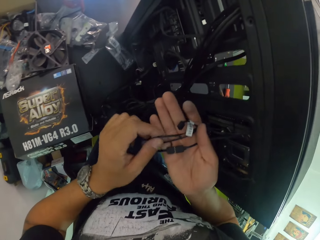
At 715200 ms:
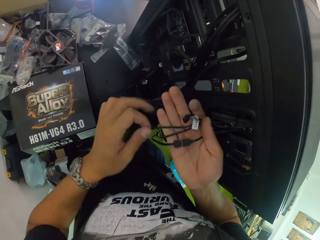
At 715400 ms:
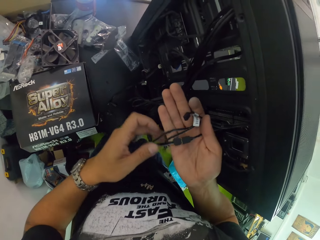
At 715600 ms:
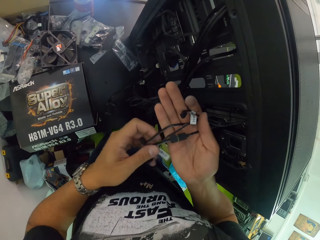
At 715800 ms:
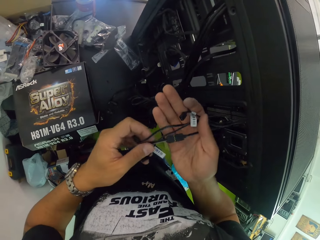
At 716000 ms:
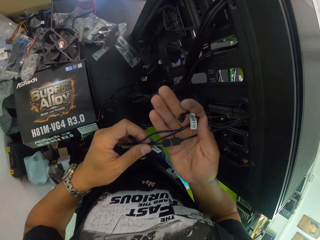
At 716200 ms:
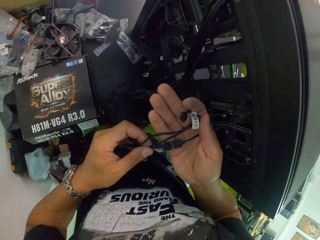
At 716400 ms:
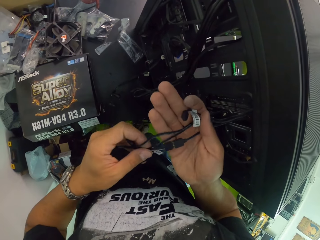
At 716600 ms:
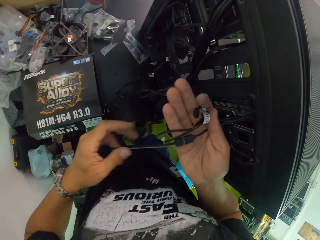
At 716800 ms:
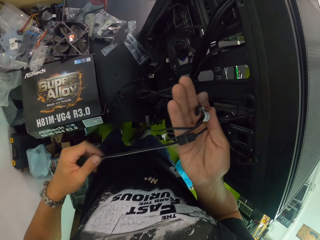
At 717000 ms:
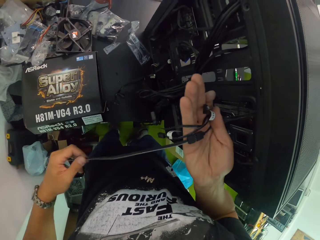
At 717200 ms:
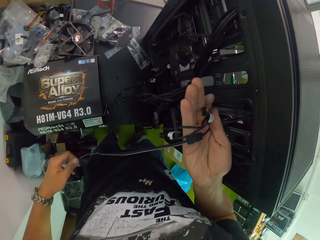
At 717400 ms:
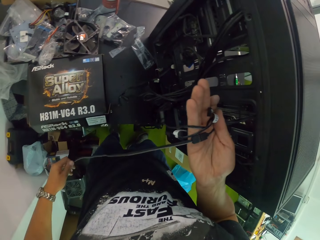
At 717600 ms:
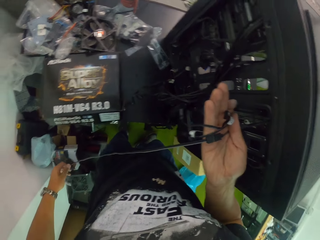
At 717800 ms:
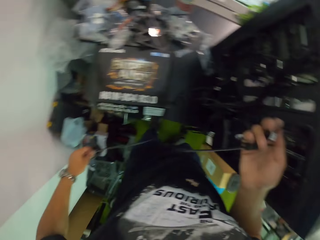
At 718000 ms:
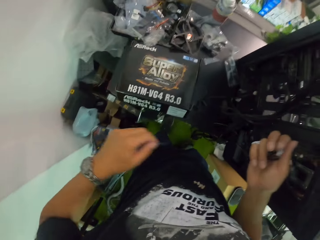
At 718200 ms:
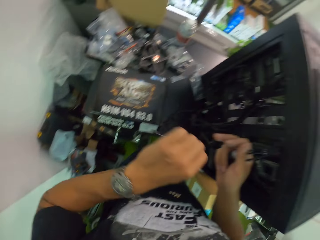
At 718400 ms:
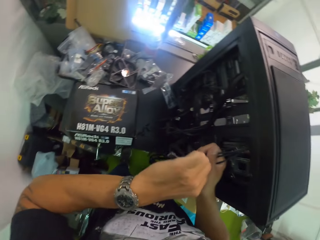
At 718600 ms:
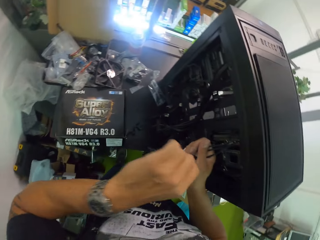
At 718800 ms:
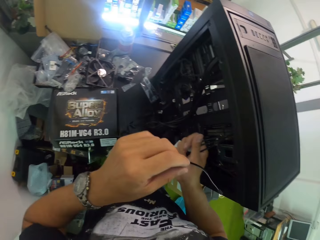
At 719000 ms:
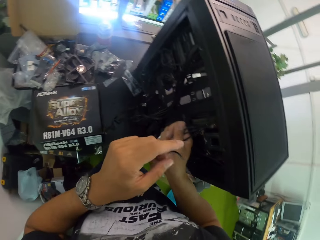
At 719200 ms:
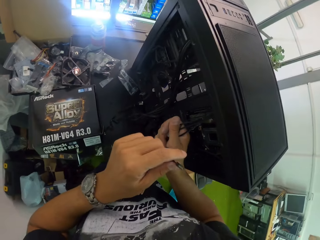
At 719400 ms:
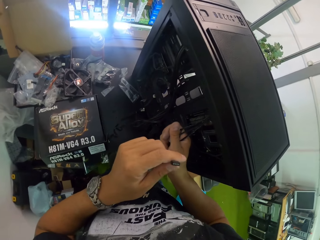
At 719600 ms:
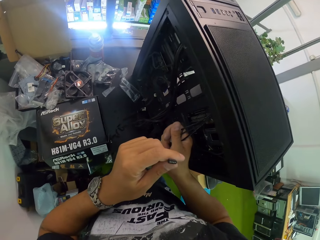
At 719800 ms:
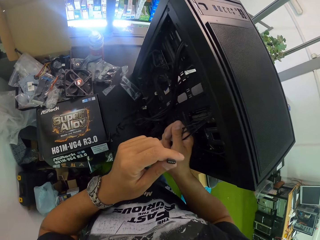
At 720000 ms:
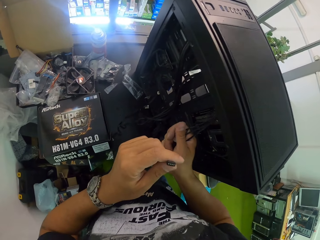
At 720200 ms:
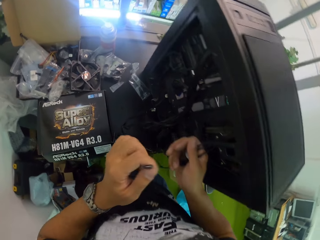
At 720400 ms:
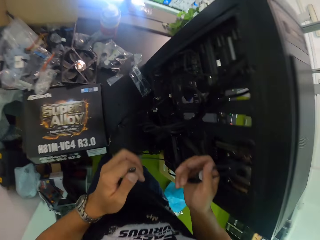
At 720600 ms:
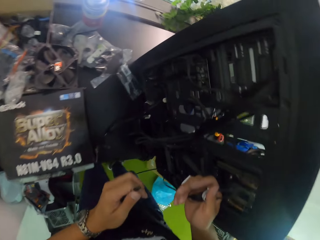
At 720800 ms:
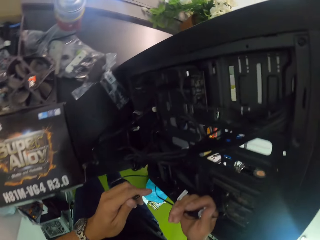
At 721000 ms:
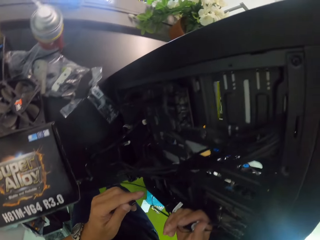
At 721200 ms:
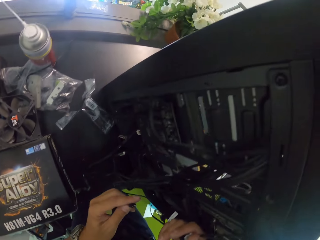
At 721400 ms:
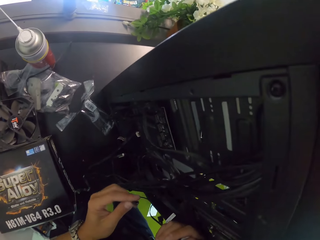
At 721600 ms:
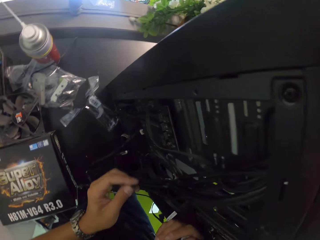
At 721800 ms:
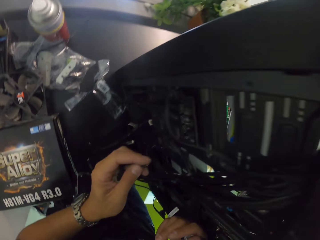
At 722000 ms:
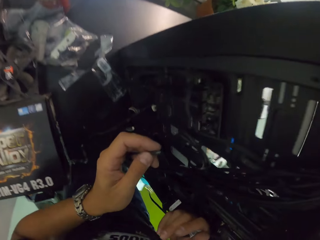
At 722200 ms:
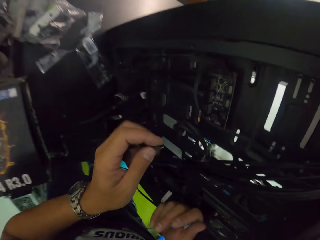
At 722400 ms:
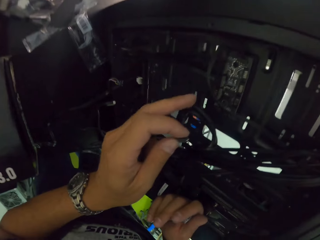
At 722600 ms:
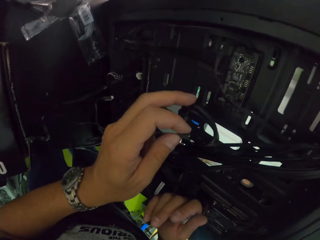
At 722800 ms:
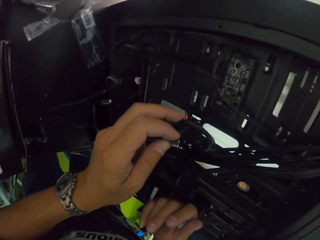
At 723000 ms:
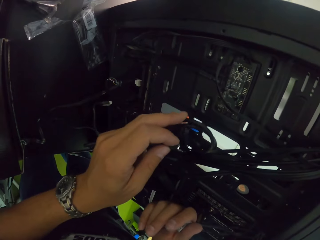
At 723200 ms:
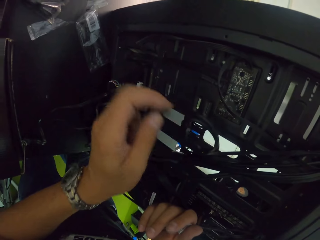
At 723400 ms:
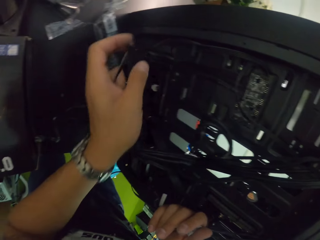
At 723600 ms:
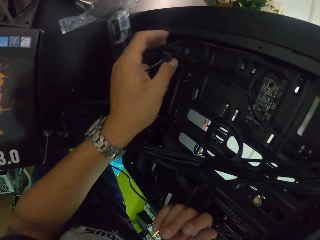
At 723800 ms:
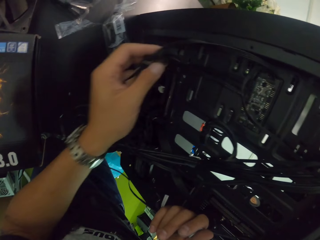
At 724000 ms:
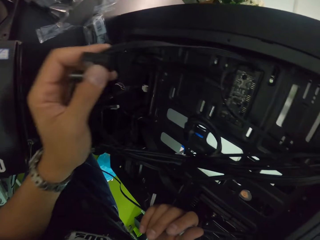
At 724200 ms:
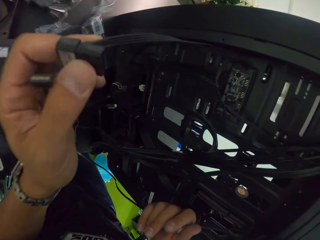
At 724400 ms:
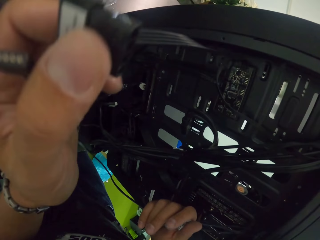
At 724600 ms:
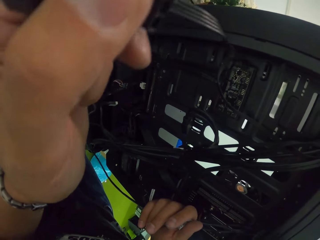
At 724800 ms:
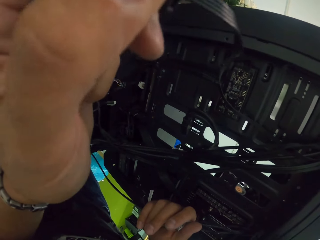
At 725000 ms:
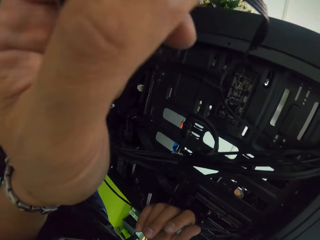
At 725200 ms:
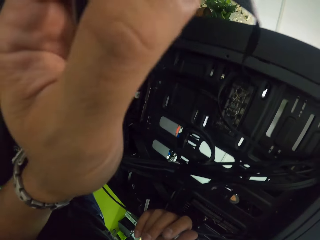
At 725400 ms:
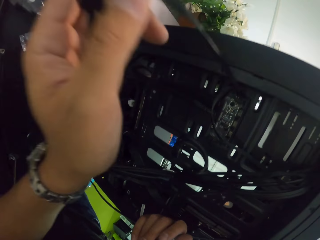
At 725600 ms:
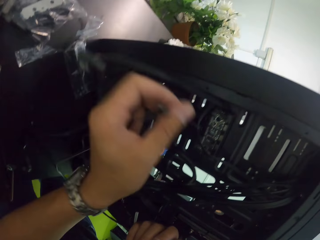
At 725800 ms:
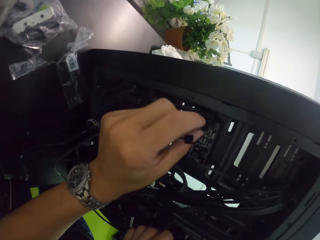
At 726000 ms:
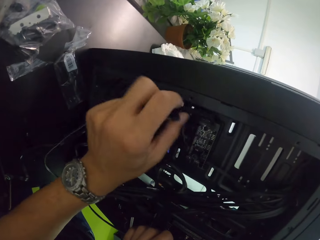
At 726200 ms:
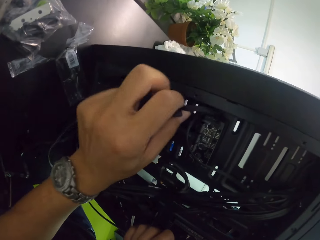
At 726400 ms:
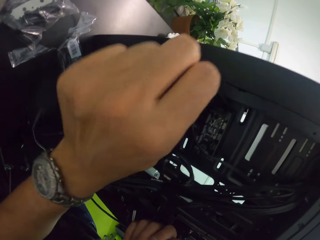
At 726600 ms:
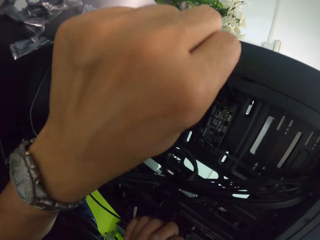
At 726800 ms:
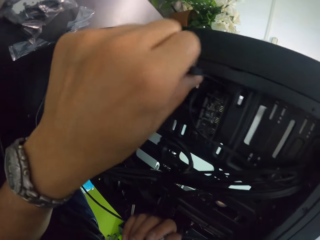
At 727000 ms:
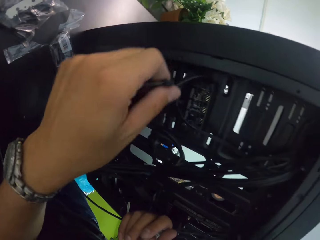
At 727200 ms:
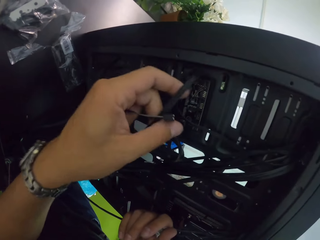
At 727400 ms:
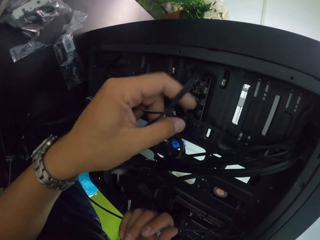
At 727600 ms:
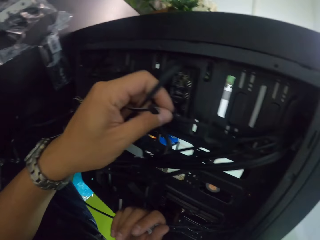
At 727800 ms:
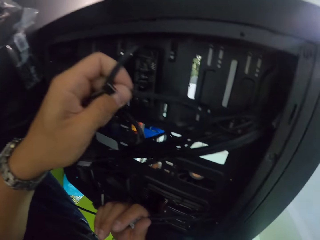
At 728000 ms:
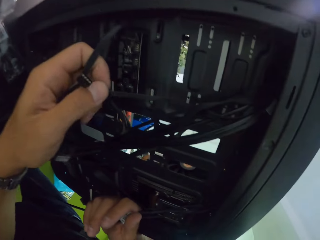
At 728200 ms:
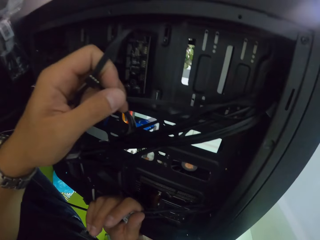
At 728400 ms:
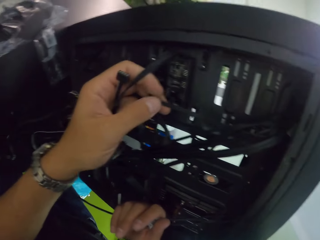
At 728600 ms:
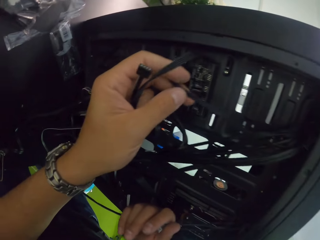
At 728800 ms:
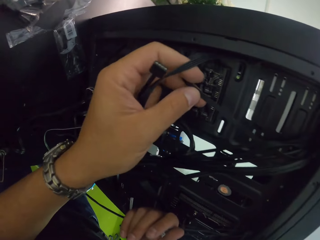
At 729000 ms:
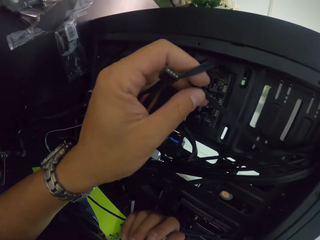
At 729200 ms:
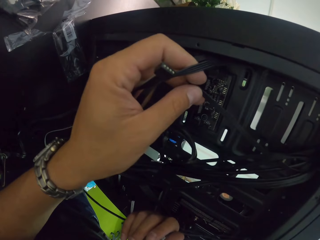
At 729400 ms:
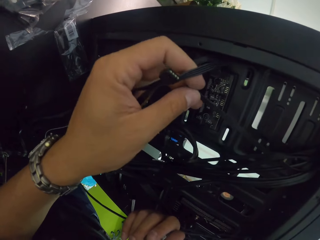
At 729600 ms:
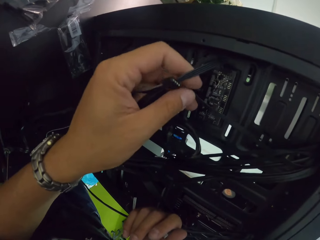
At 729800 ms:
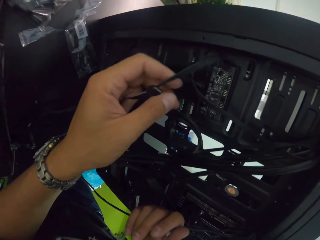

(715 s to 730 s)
The camera wearer examines the black cables in his right hand with his left hand. He touches the cables. He looks at the cable. He examines the black cables at the back of the computer case with his left hand. He holds the cable.

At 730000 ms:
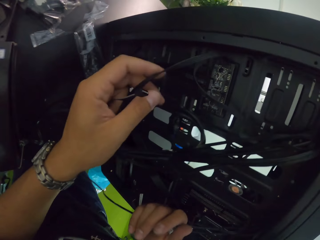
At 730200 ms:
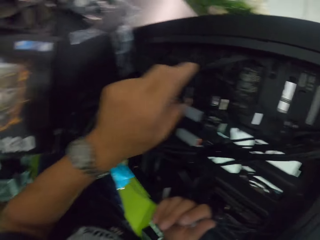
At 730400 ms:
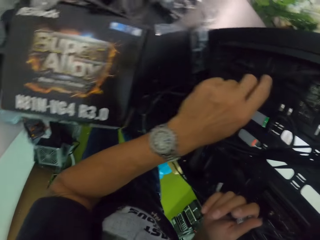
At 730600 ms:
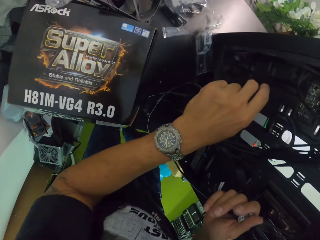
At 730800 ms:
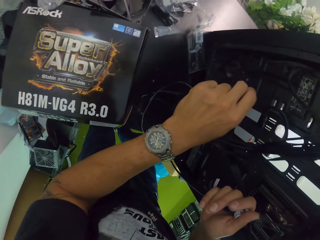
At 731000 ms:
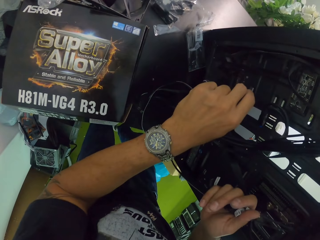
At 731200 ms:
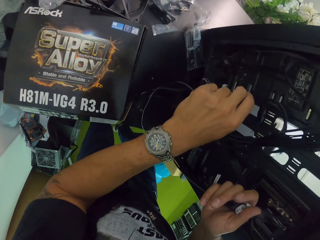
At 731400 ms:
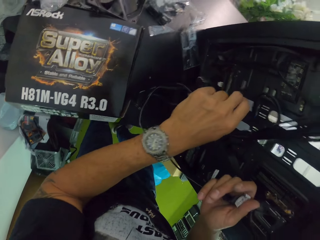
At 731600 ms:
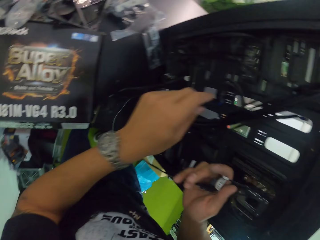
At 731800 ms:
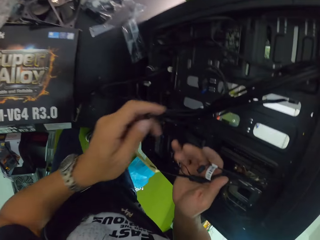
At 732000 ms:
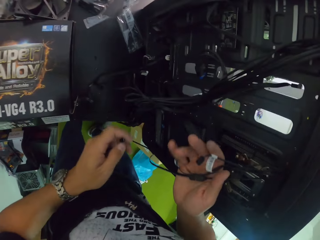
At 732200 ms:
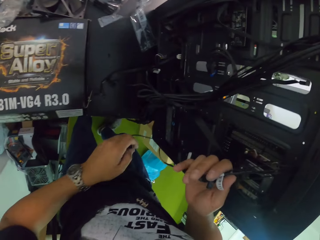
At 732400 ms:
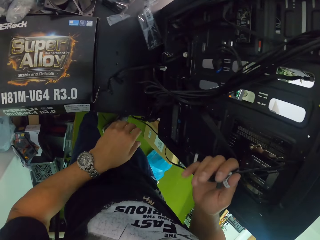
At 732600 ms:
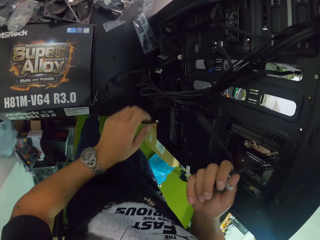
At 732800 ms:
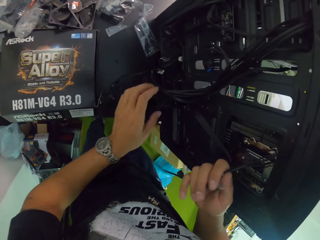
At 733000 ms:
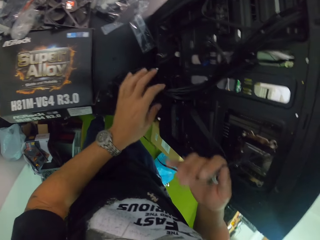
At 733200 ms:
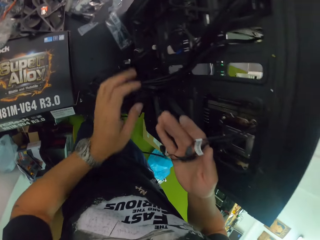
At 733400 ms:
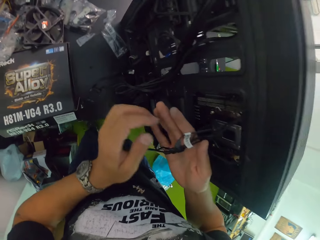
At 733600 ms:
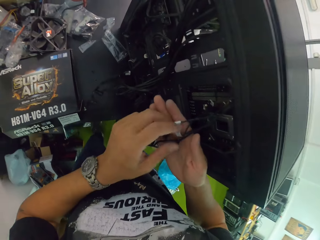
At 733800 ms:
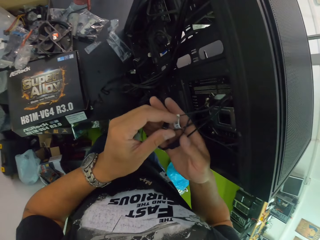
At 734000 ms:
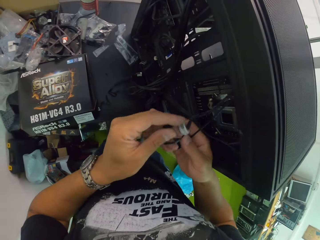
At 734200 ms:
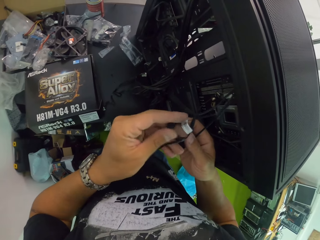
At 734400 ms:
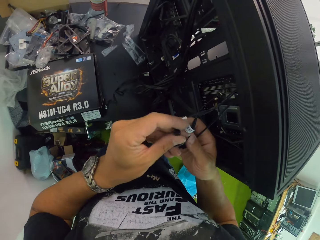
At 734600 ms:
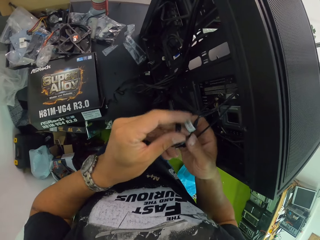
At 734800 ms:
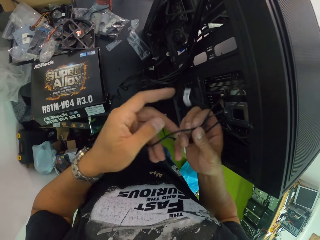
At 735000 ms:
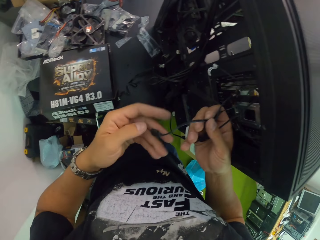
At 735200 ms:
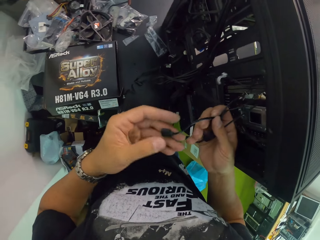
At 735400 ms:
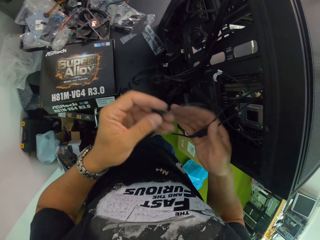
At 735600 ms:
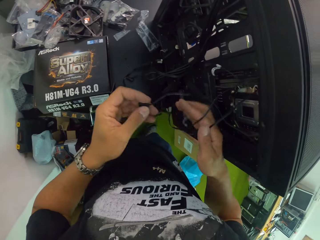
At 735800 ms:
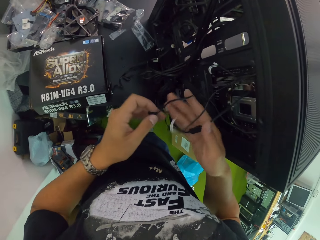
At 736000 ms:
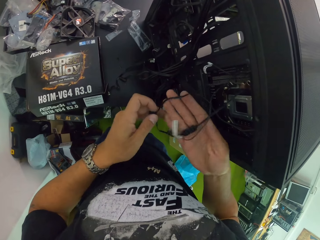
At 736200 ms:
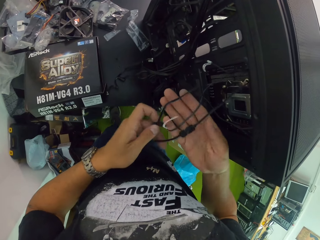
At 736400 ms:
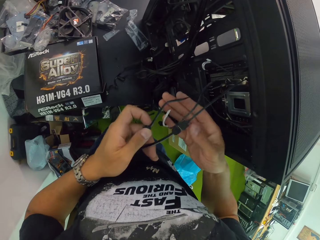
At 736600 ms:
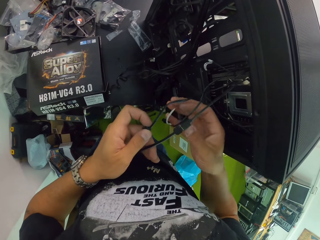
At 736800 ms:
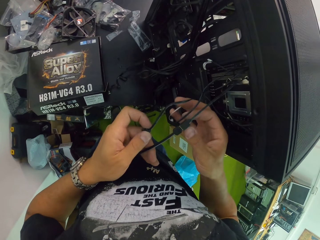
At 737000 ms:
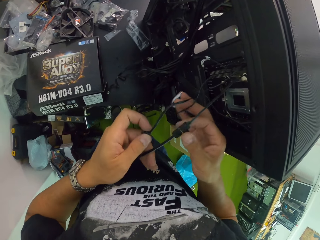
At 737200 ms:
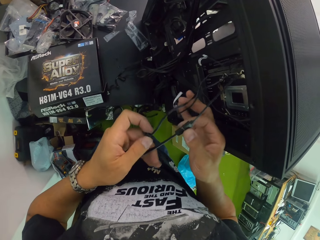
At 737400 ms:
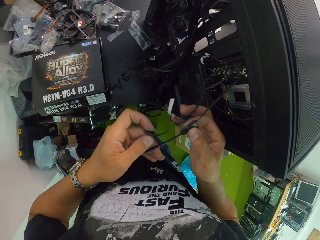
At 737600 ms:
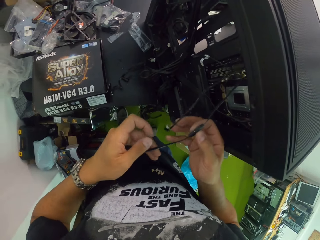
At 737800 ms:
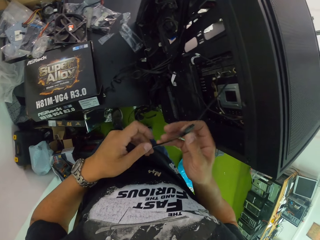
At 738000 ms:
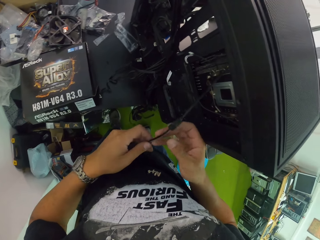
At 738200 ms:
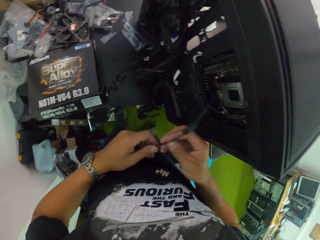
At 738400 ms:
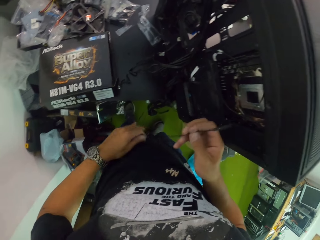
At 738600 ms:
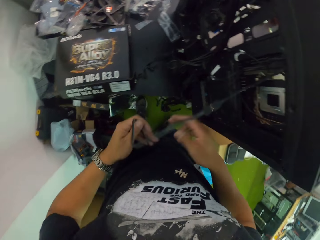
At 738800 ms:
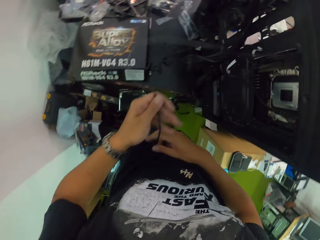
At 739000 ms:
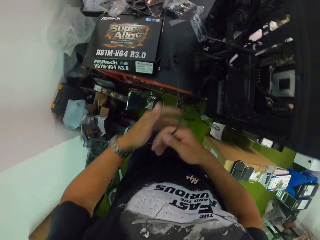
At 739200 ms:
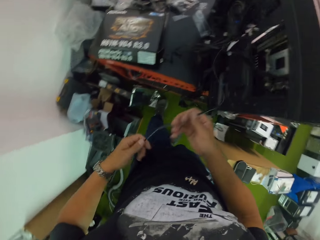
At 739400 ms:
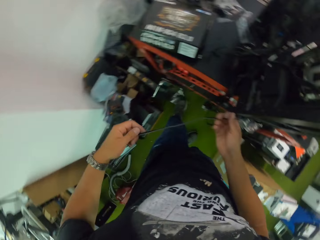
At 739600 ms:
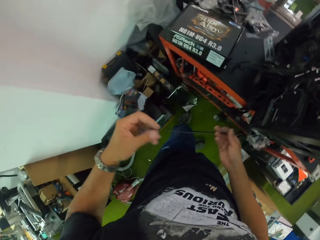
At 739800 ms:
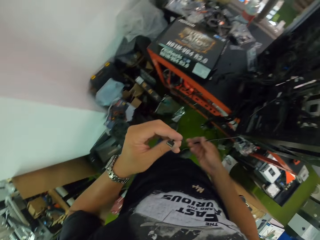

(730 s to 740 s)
The camera wearer examines the black cables in his right hand with his left hand.
